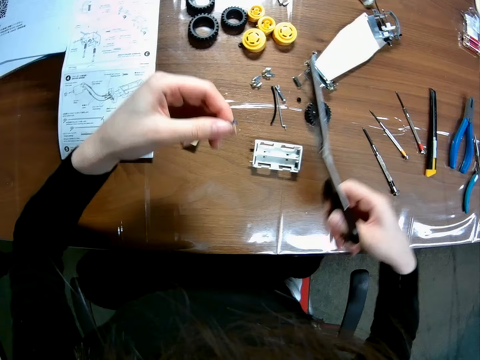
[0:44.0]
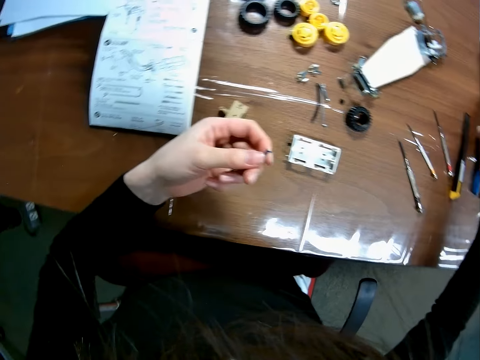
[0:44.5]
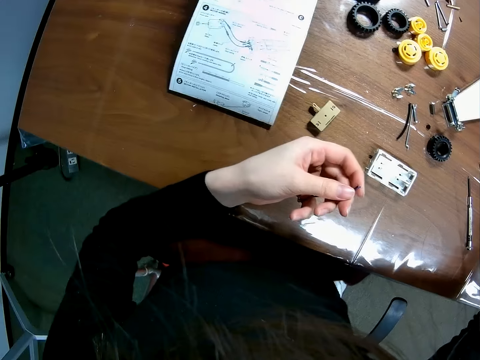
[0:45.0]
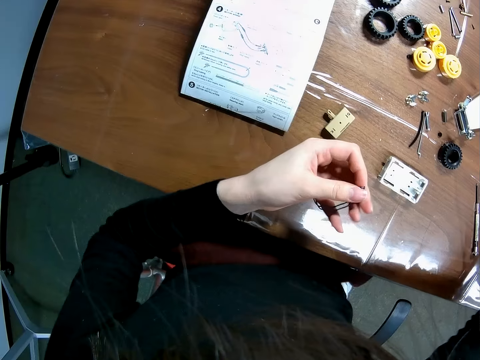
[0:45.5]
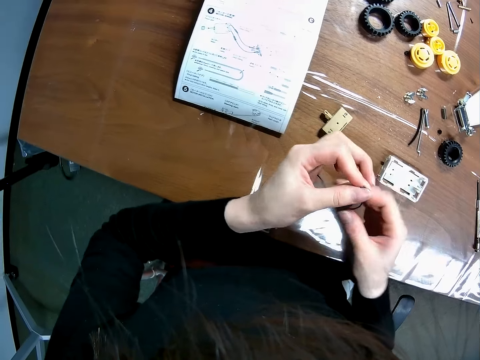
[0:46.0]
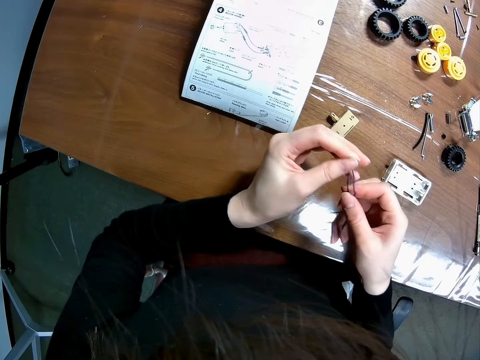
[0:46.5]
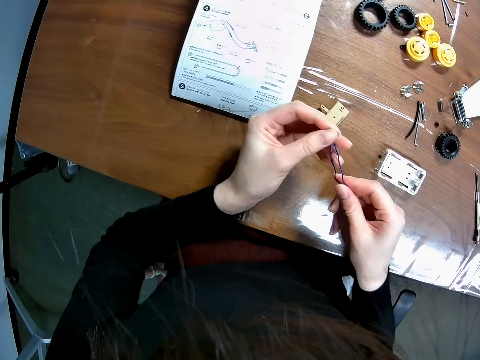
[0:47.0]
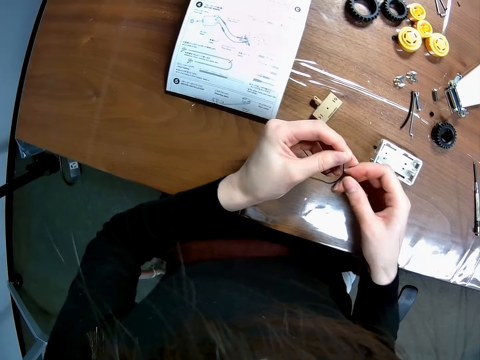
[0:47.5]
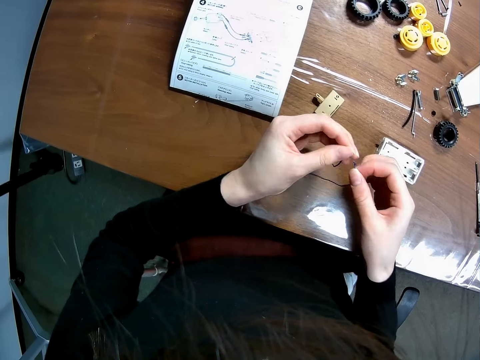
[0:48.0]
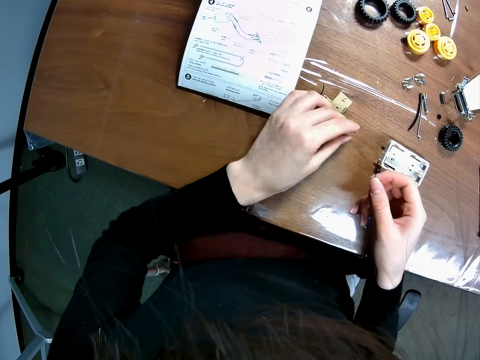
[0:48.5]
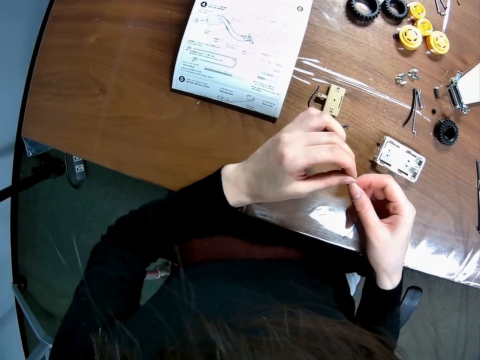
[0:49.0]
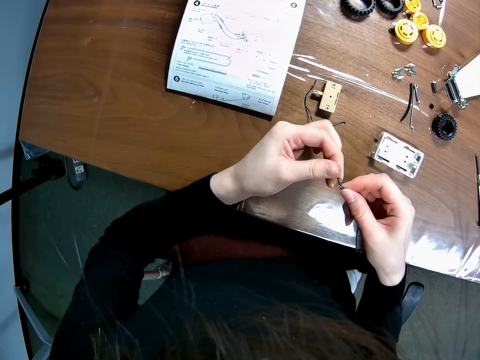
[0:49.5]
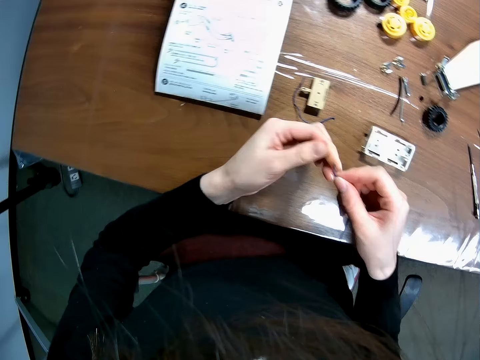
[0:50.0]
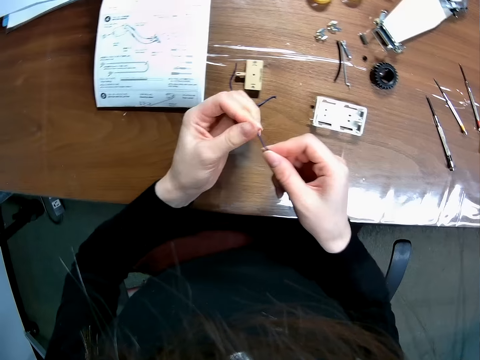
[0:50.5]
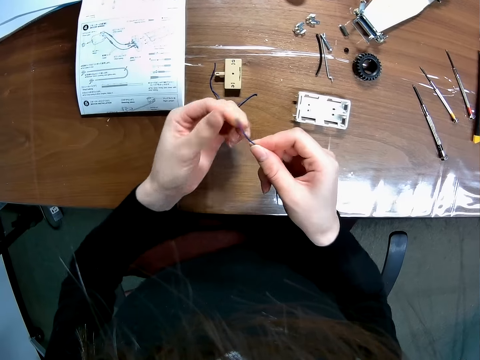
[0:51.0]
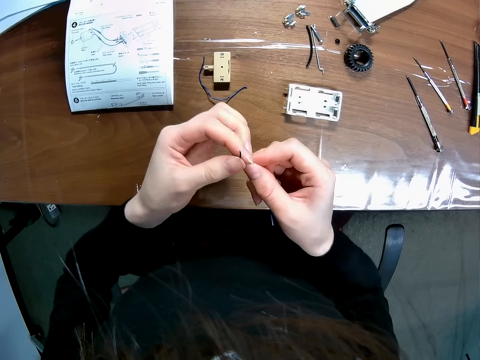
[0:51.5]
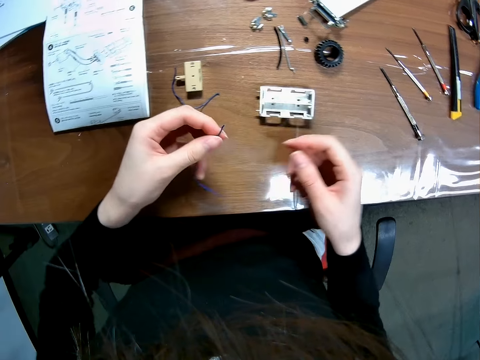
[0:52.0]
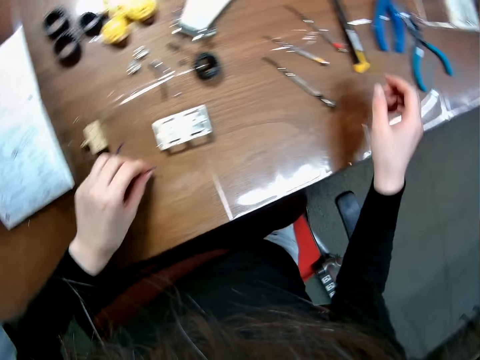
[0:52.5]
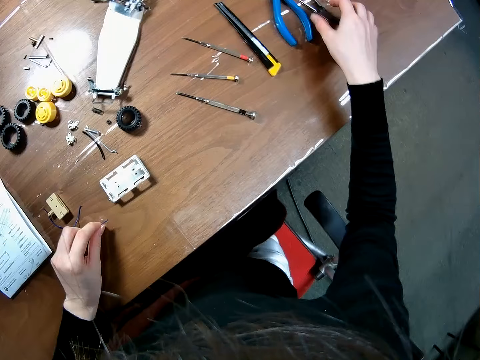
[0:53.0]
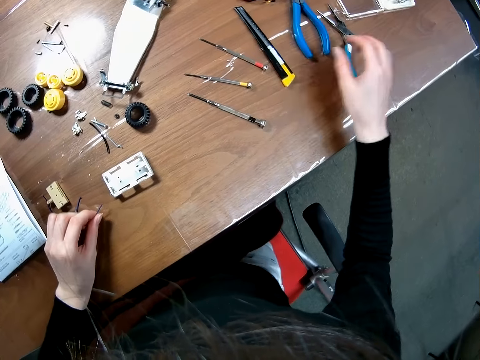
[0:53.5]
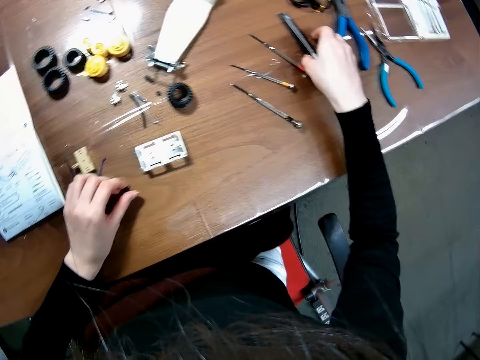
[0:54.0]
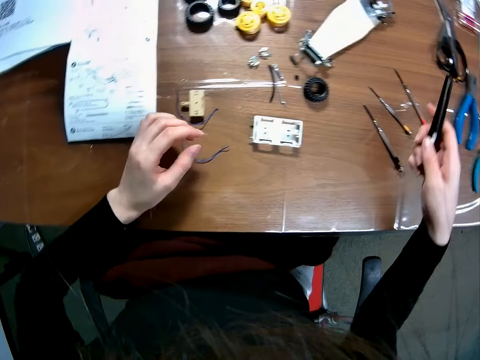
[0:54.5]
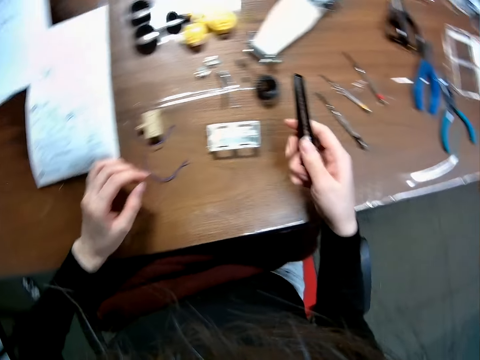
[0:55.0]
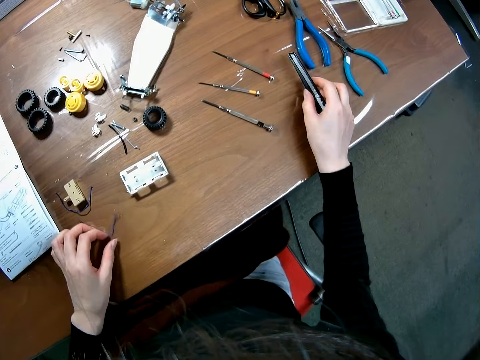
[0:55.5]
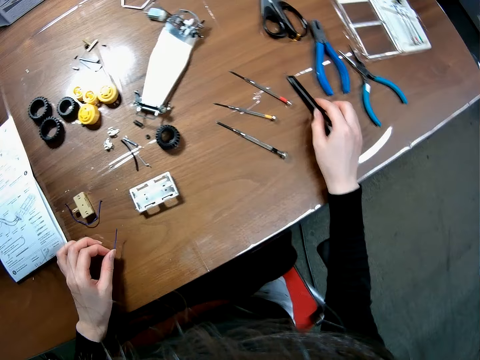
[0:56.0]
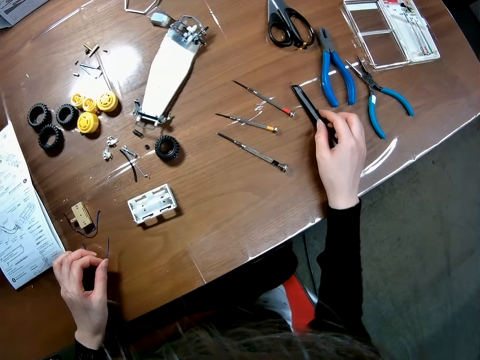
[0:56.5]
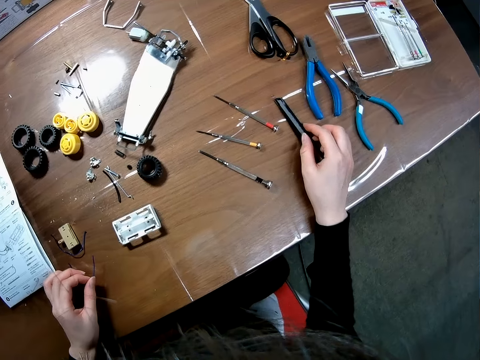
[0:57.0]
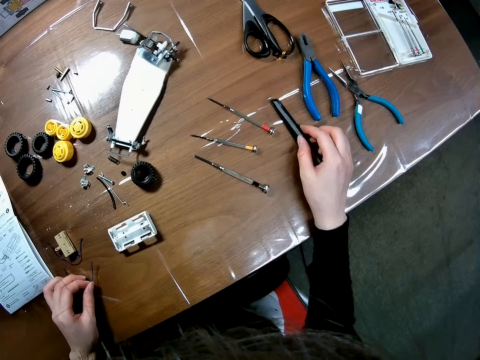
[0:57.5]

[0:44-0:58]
The camera wearer drops the scissors on the table. He adjusts the wire. He drops one part of the wire on the table with his left hand. He straightens the wire. He drops the other part of the rope on the table. He picks up a black case blade or utility knife, and drops the black case blade.

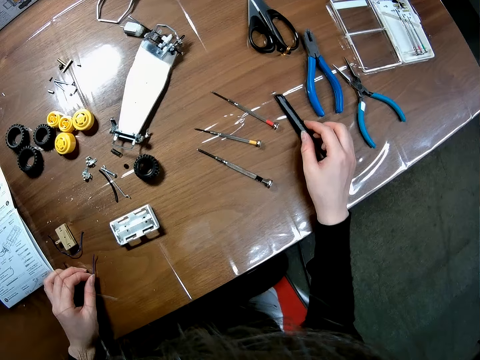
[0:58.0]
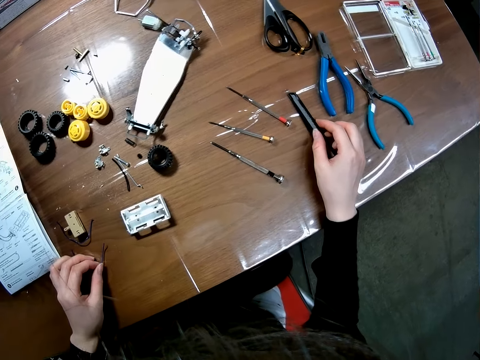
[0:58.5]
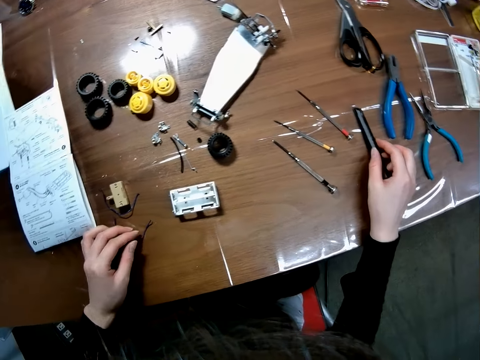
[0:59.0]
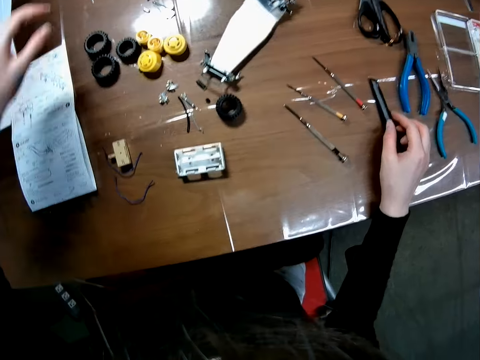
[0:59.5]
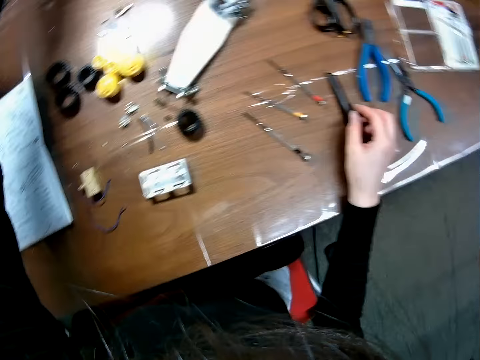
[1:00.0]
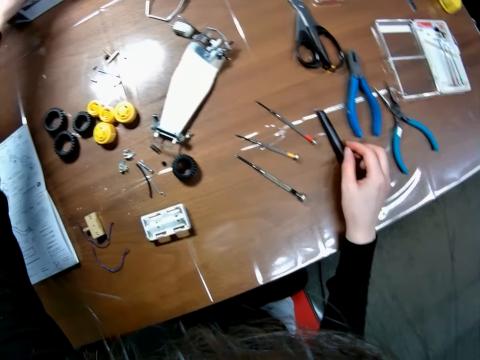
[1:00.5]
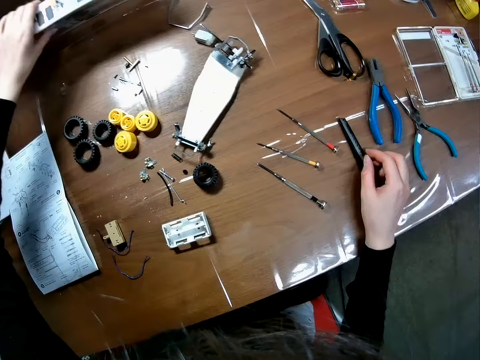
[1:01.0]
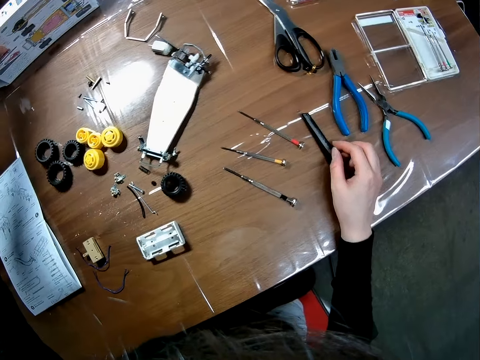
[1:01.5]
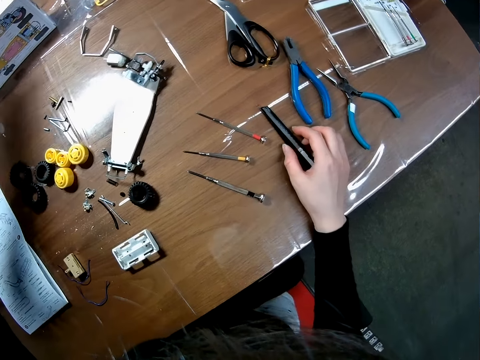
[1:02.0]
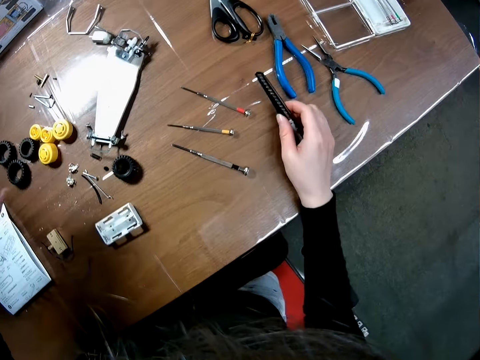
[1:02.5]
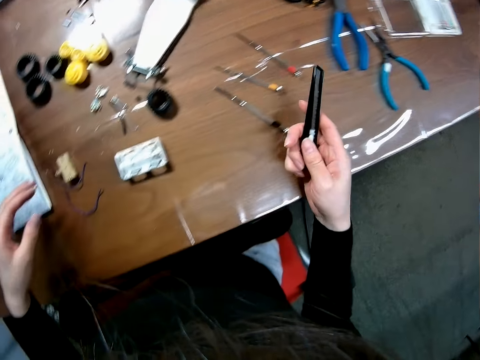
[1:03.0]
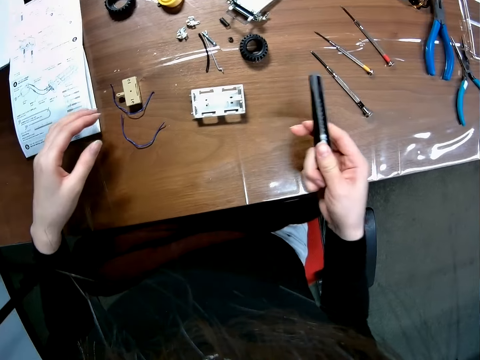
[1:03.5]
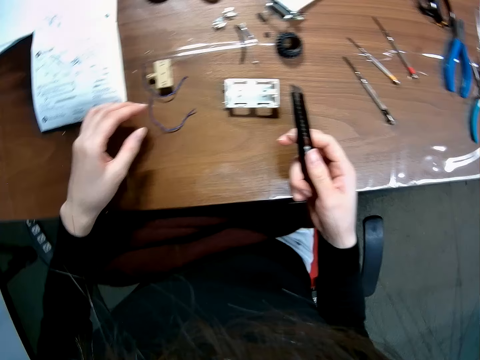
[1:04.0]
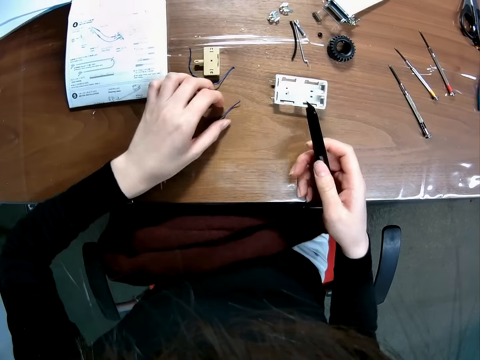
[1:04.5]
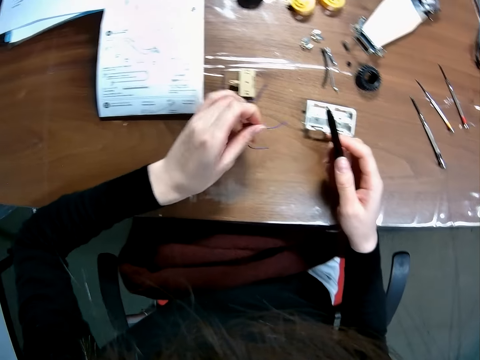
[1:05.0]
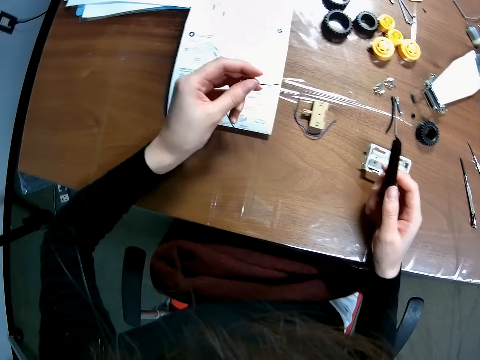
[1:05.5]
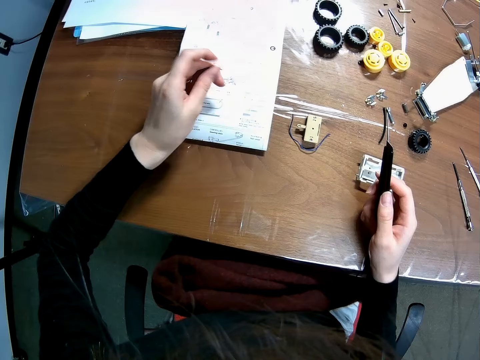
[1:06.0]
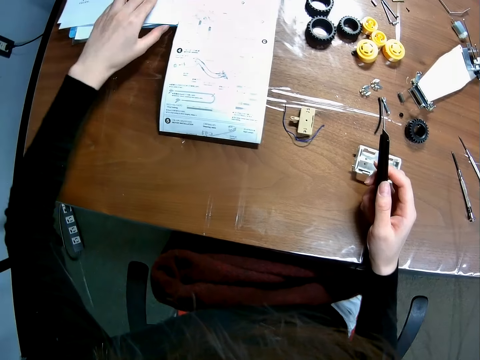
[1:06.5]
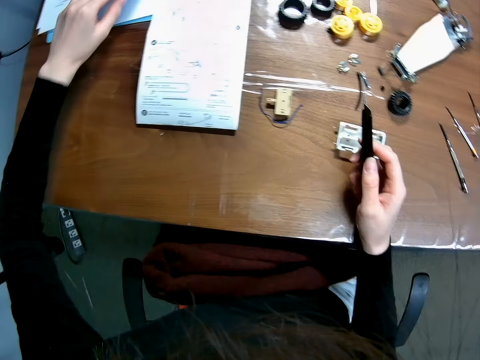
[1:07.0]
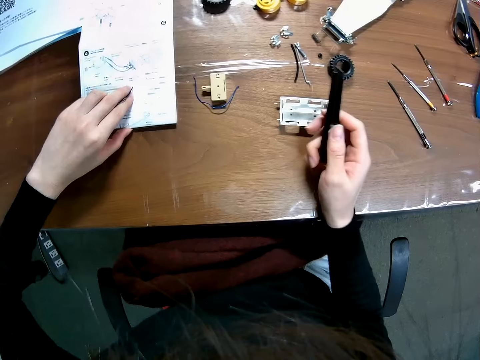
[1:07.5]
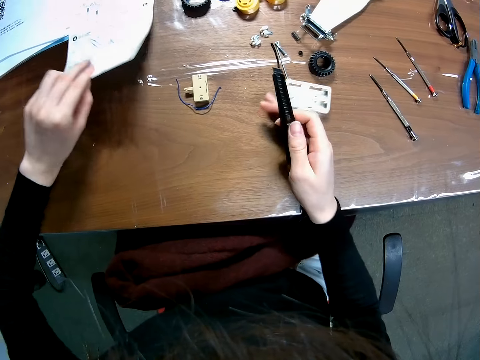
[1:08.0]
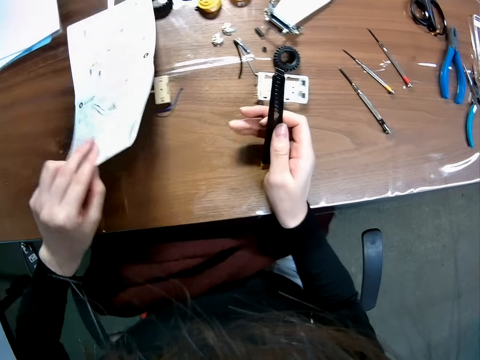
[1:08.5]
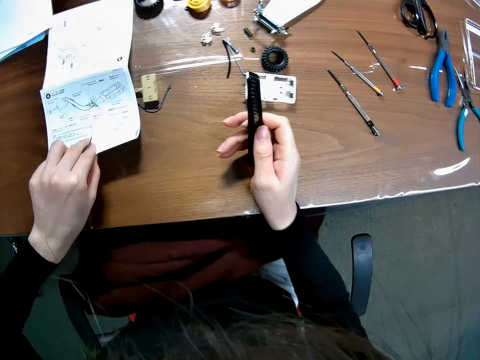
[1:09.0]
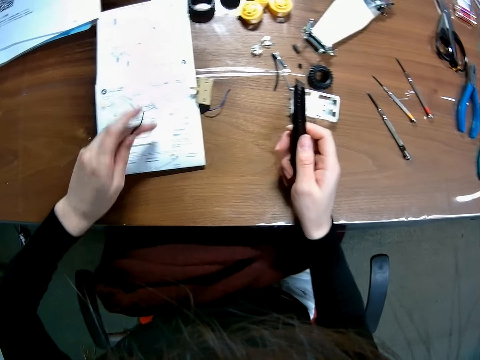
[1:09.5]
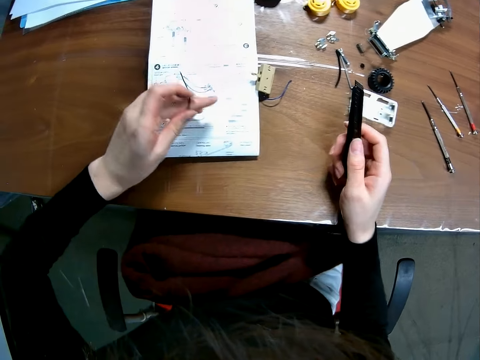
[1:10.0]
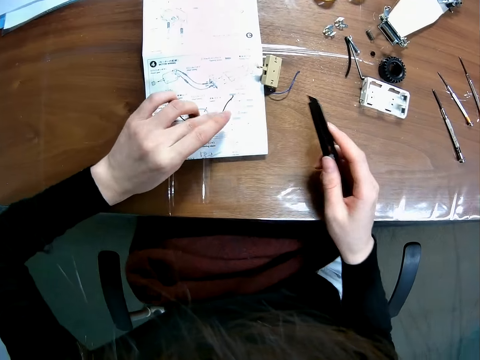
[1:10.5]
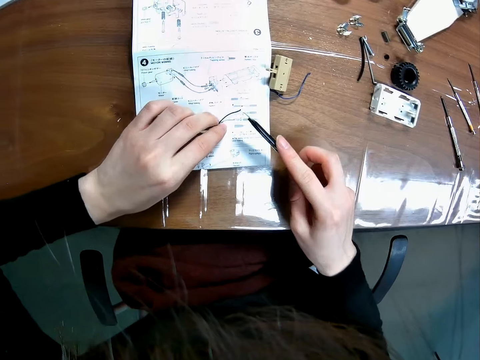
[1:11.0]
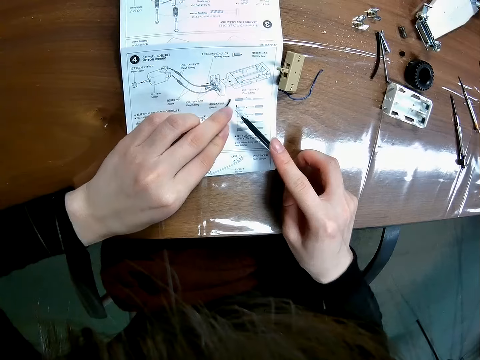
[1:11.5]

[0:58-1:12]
The camera wearer places a wire on the table. He adjusts a carton on the table with his left hand. He searches behind a box. He picks up the black case blade. He picks up the wire from the table. He touches a paper on the table. He pulls an instruction manual closer. He places the wire on the instruction manual on the table.
